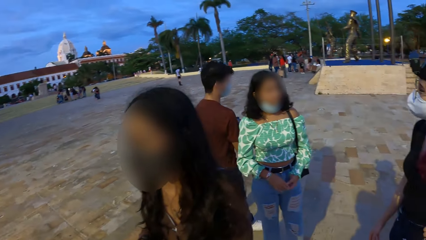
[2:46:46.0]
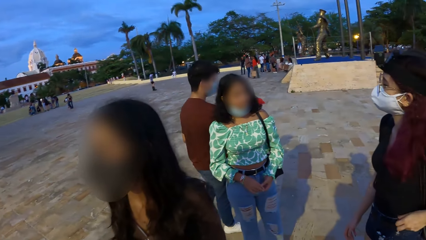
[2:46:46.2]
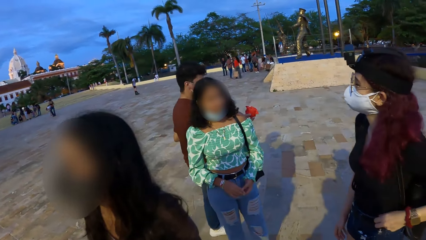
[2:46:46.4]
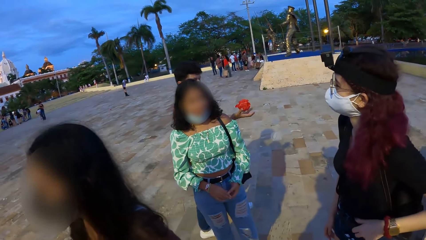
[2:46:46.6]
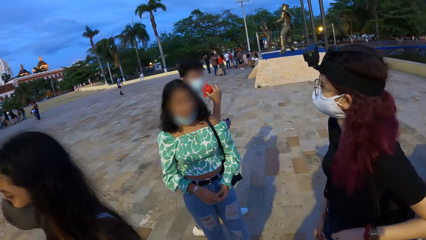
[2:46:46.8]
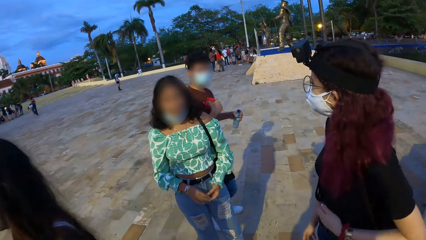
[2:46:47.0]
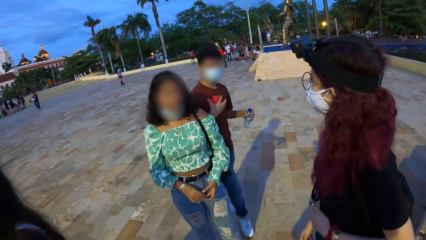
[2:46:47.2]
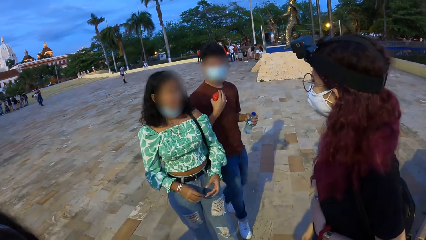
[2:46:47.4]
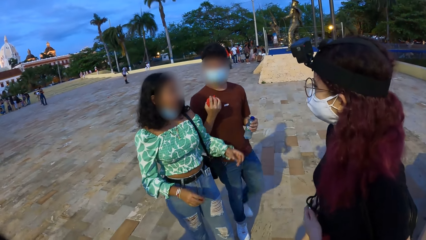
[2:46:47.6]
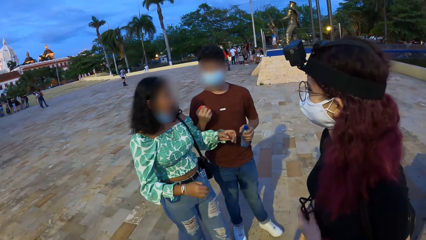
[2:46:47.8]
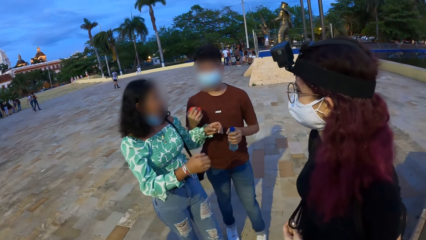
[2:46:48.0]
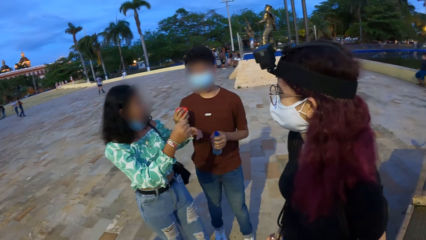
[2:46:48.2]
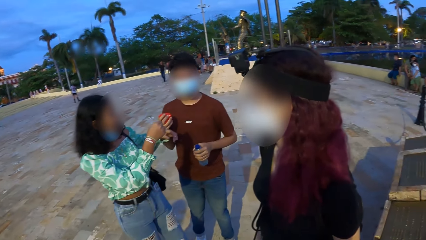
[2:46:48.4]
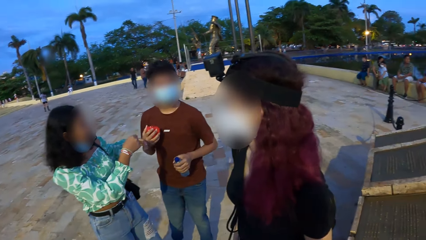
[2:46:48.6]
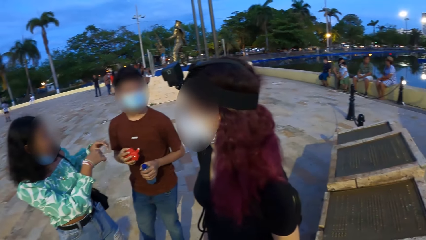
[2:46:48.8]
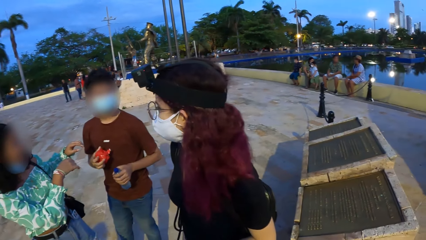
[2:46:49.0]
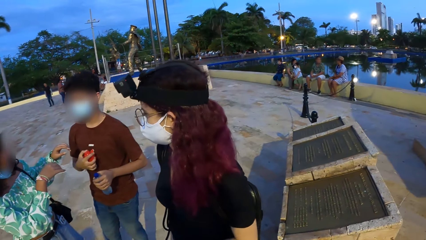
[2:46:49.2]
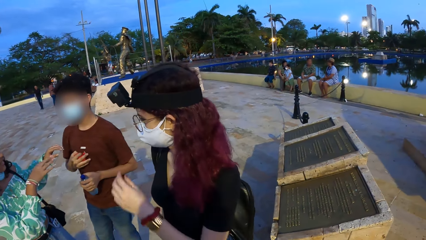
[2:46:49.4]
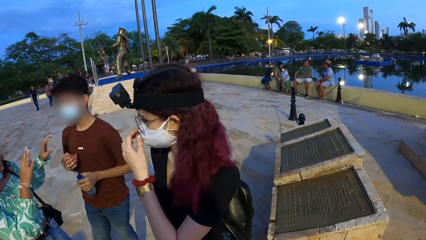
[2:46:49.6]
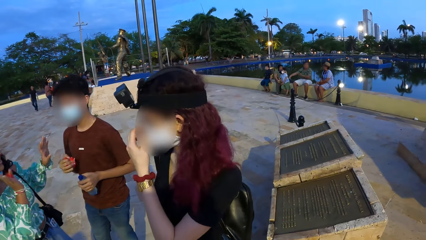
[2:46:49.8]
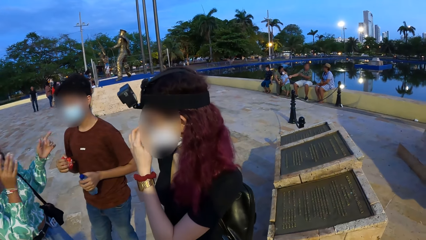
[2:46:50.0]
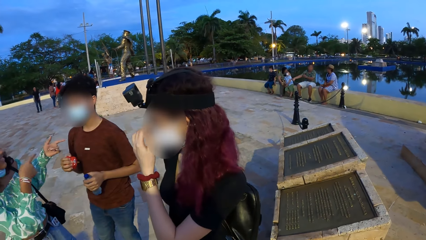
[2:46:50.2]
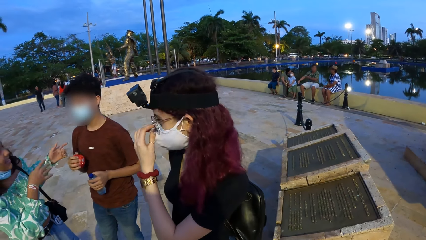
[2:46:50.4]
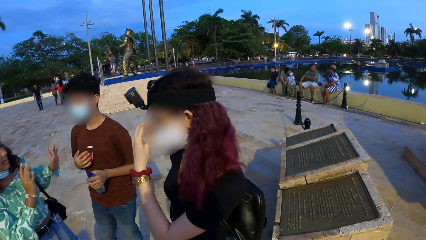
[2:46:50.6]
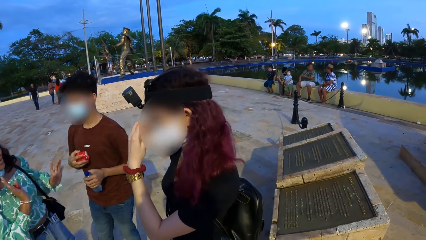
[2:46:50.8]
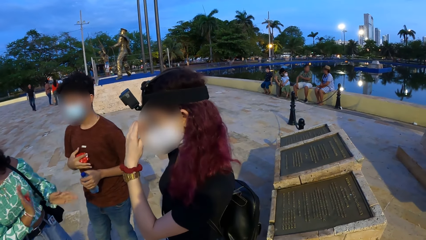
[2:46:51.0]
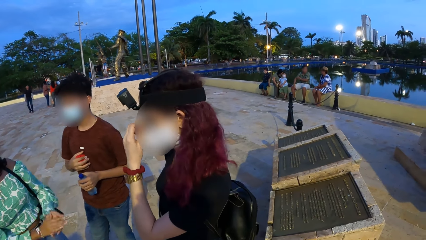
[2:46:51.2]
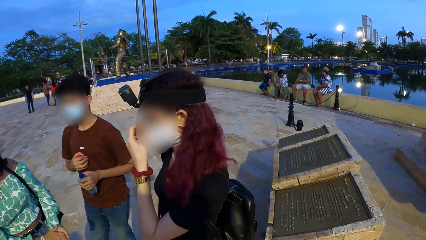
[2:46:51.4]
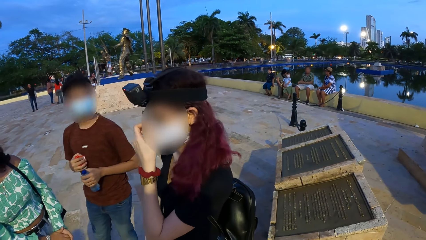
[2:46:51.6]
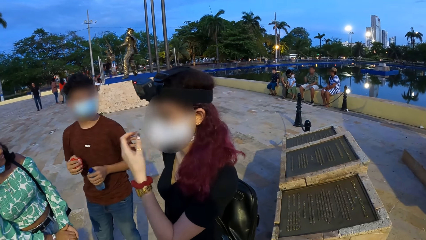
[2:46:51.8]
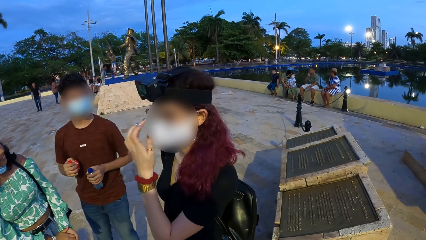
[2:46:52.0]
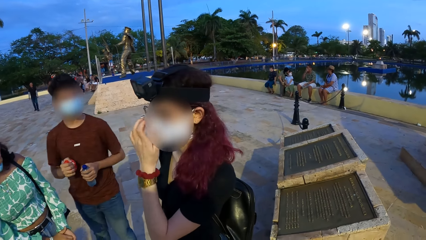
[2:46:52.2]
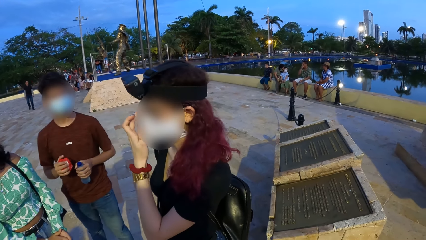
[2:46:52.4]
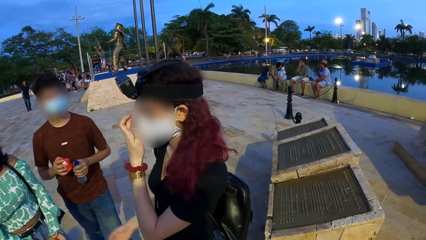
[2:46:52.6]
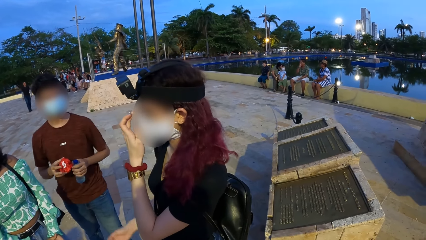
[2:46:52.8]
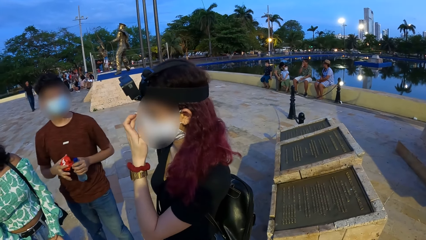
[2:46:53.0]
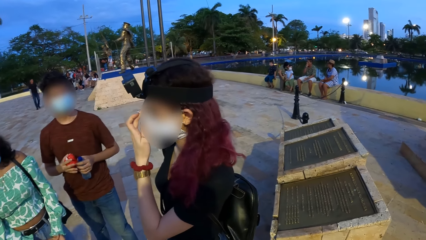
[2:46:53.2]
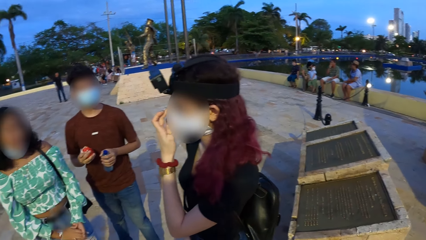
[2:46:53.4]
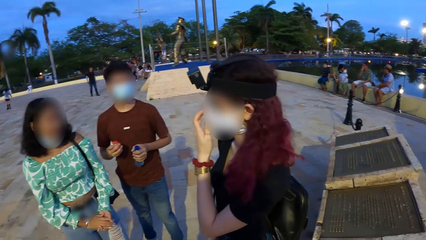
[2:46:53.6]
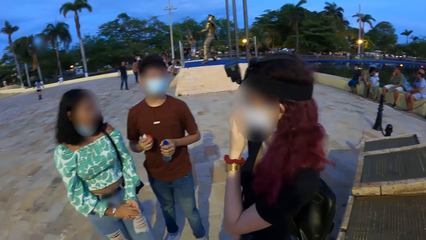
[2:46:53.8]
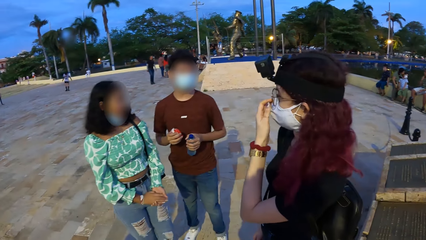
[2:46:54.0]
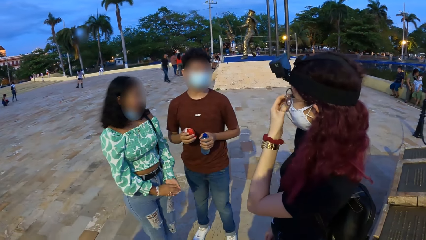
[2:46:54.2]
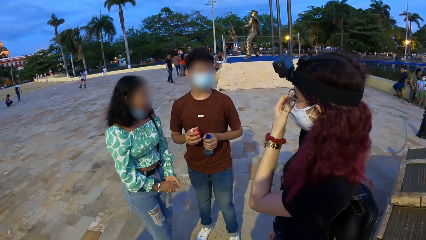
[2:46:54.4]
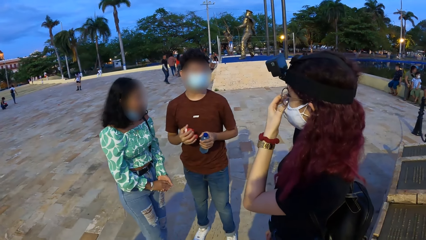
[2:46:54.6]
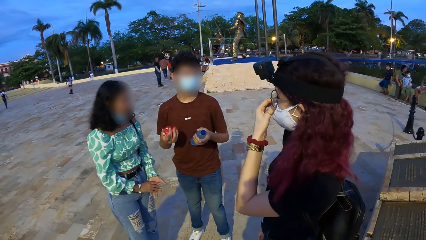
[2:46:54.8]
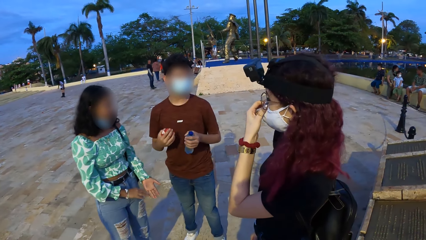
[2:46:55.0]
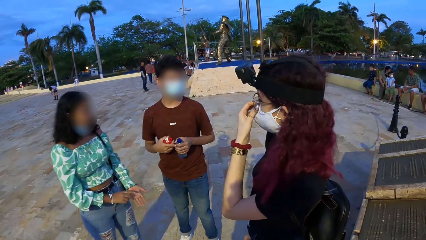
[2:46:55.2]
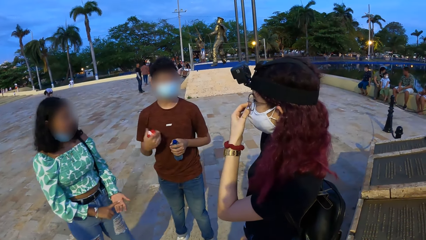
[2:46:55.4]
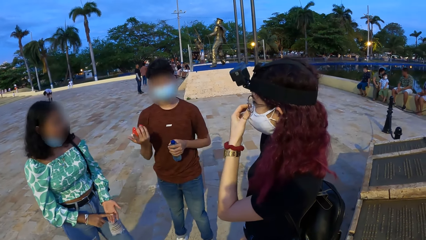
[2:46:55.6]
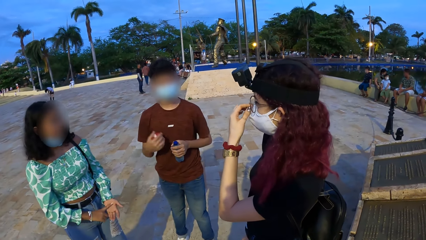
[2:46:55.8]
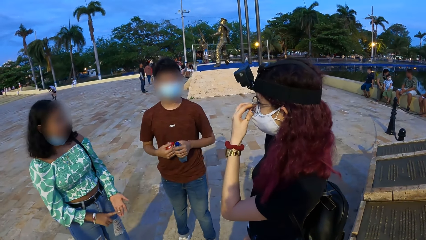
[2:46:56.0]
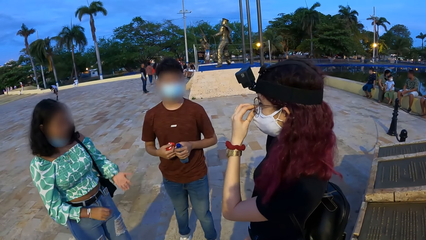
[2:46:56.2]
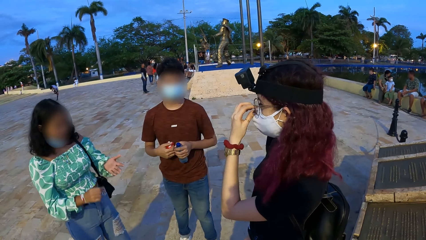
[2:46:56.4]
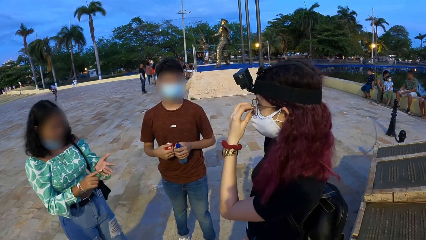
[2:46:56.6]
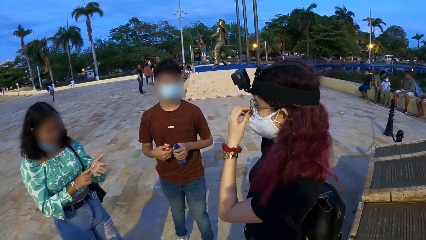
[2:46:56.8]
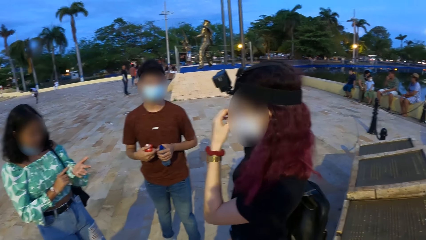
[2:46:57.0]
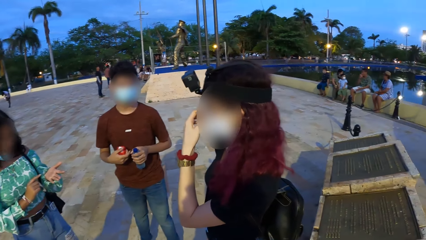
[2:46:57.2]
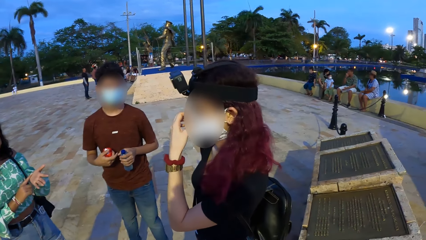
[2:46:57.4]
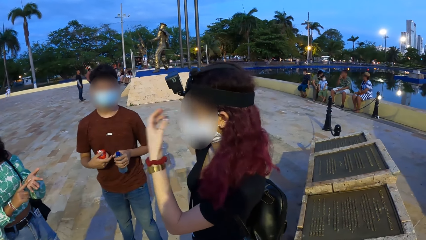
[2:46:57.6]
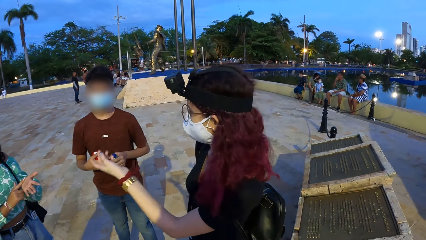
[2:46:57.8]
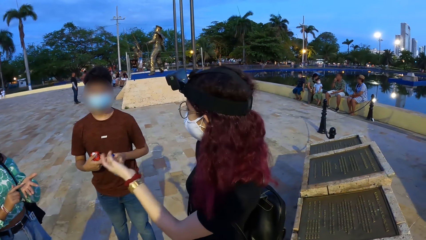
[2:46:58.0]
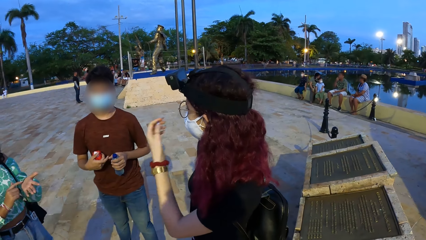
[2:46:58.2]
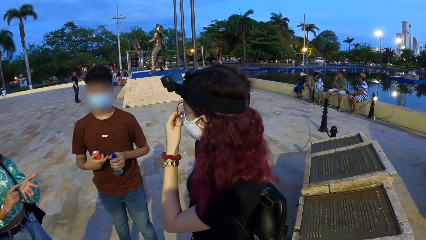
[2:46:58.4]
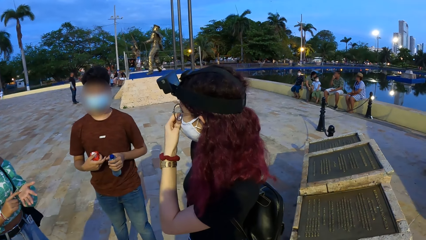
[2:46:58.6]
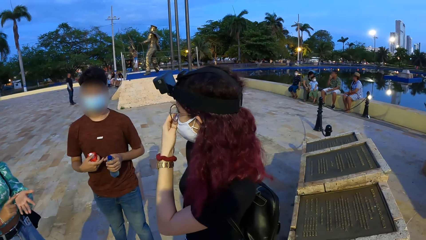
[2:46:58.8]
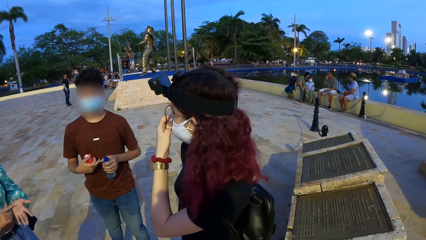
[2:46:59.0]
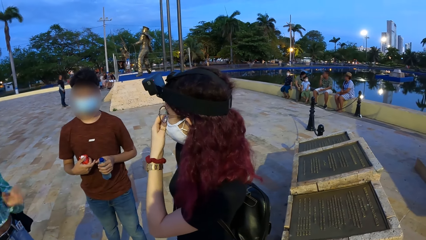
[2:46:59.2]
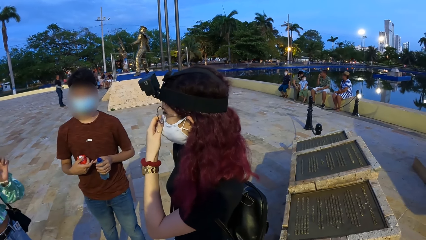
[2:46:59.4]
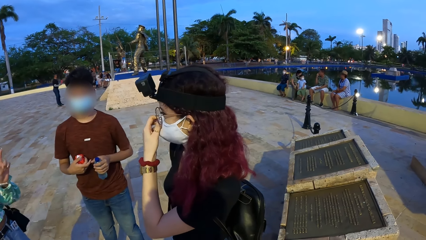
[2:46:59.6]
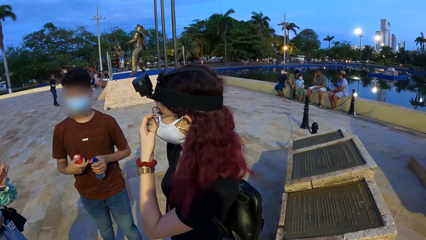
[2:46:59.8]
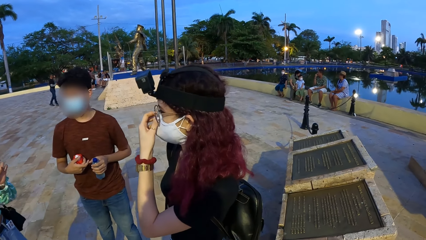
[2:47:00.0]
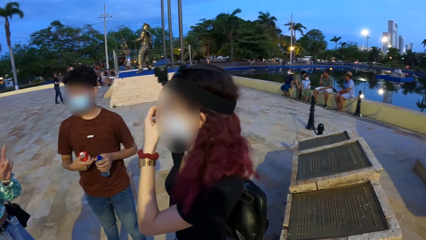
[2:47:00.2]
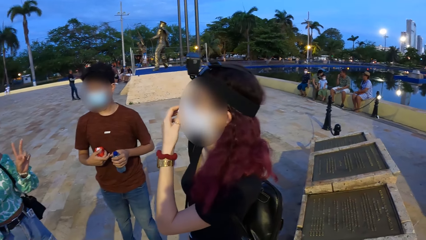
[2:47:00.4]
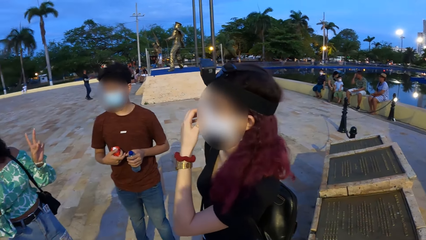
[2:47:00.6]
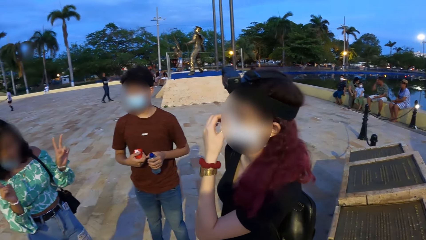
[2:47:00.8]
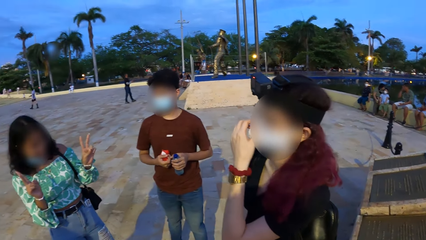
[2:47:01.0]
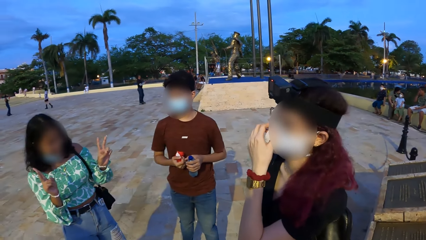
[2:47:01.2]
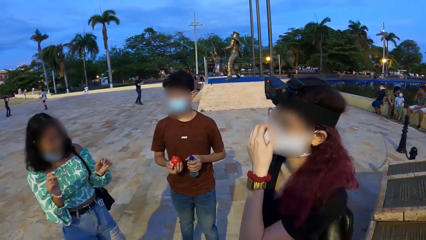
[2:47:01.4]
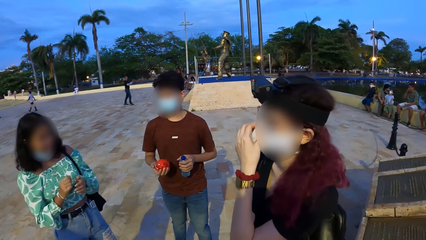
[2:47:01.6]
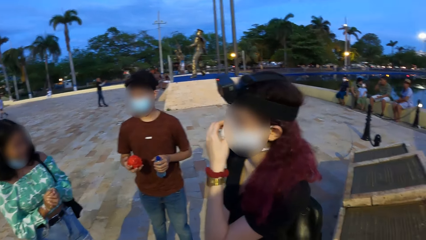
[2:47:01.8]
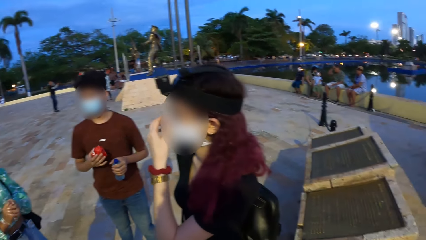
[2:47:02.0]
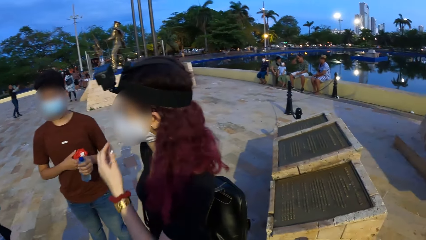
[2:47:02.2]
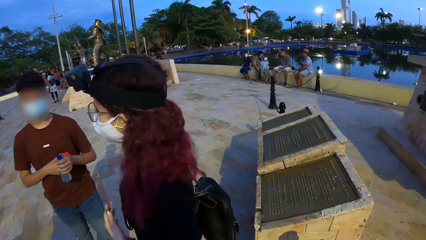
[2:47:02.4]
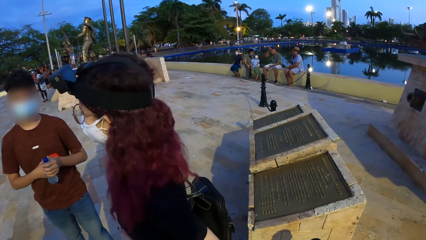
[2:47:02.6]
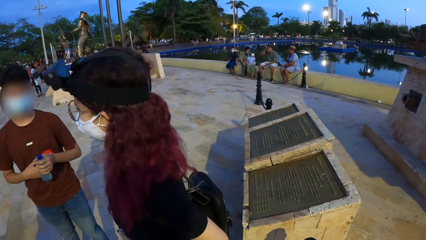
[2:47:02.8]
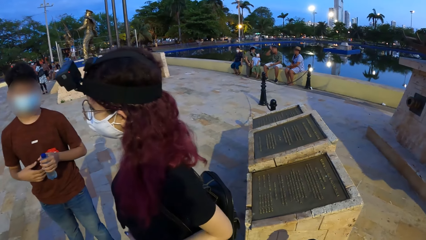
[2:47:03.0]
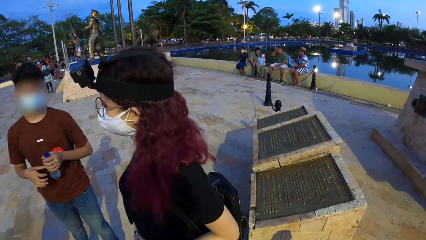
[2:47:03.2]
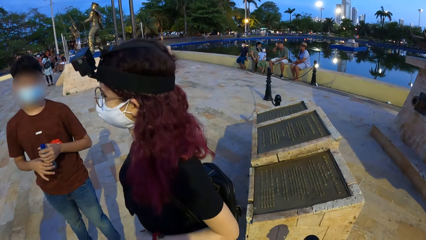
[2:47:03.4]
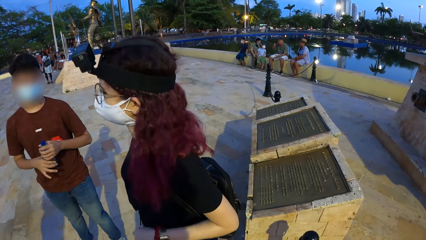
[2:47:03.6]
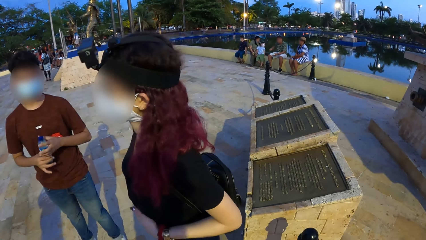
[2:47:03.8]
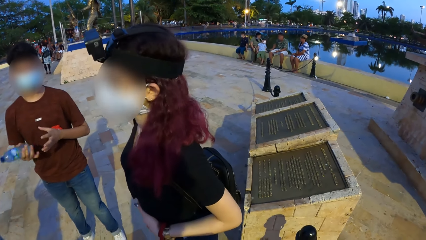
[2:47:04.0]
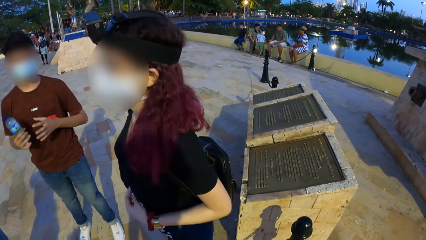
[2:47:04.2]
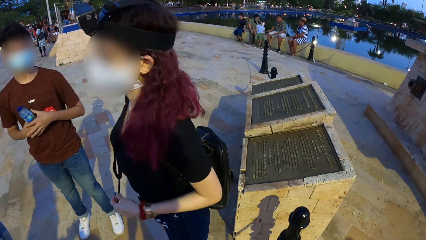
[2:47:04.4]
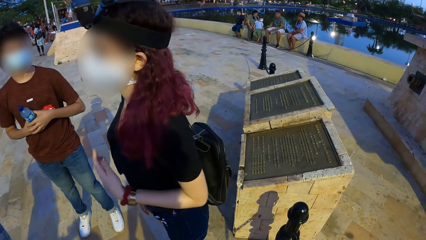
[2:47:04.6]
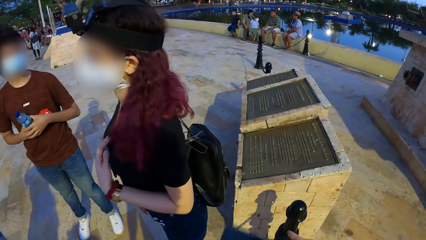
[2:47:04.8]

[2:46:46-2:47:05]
The man interacts with a woman. Another woman touches her nose mask with her left hand. The other woman interacts with the first woman. The man holds the pack in his left hand. The man passes the bottle of water from his left hand to his right hand. The man holds the bottle of water with both hands.
